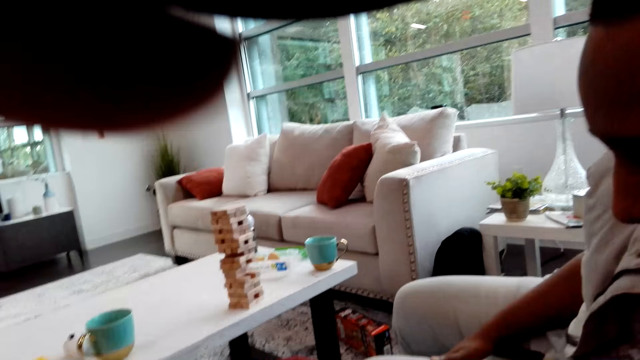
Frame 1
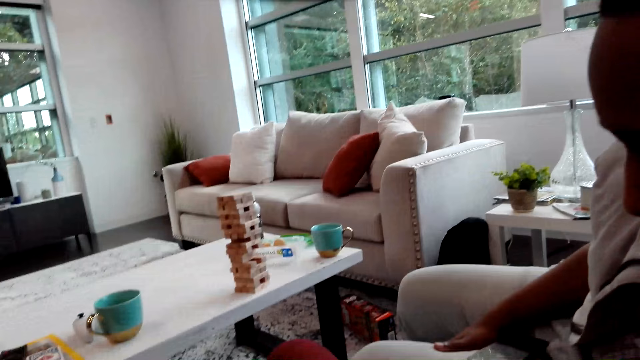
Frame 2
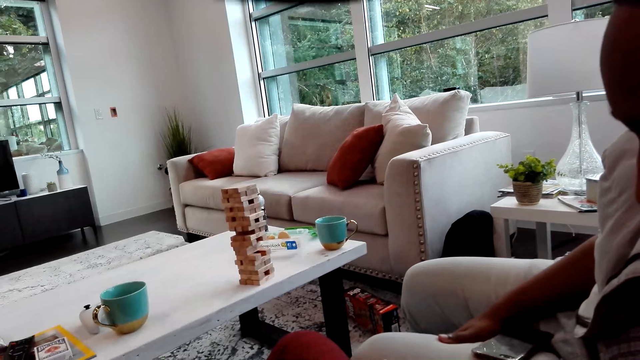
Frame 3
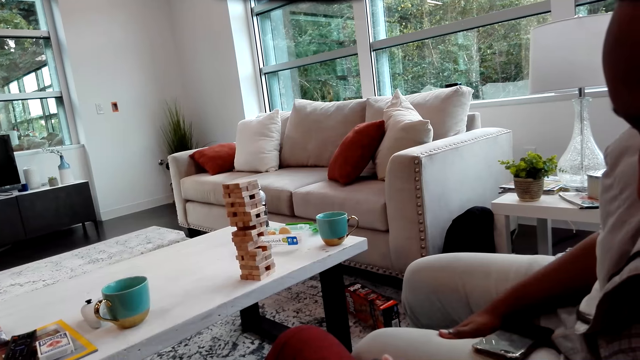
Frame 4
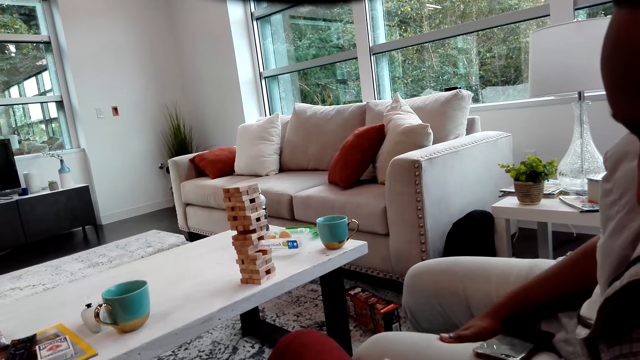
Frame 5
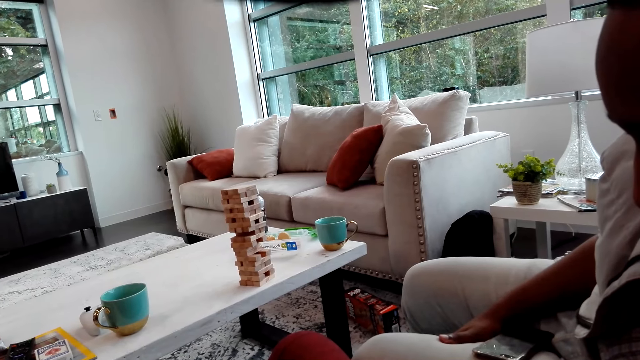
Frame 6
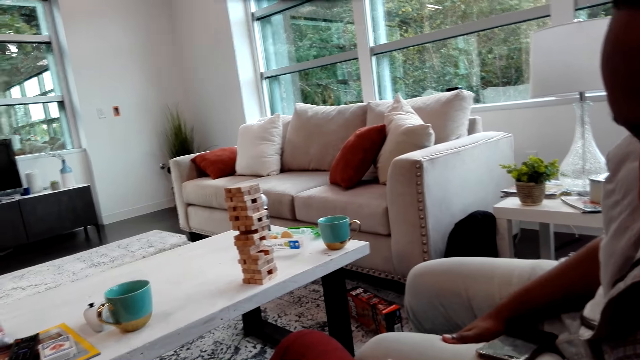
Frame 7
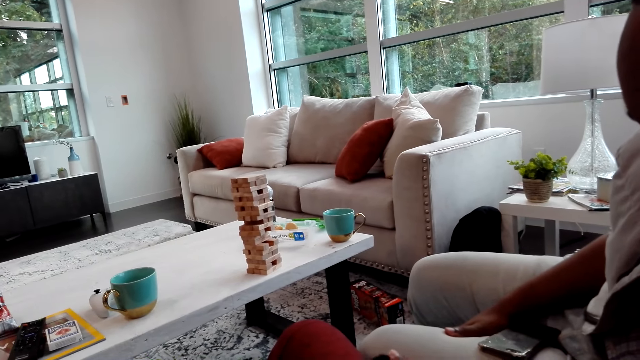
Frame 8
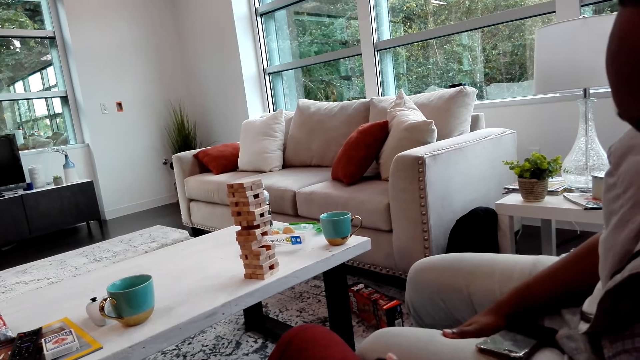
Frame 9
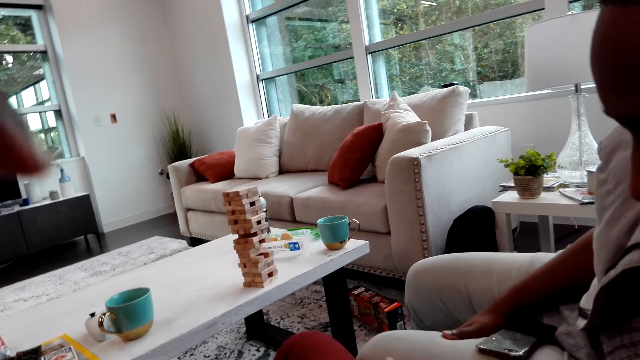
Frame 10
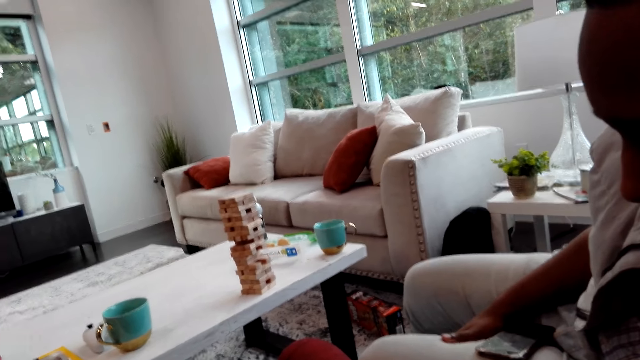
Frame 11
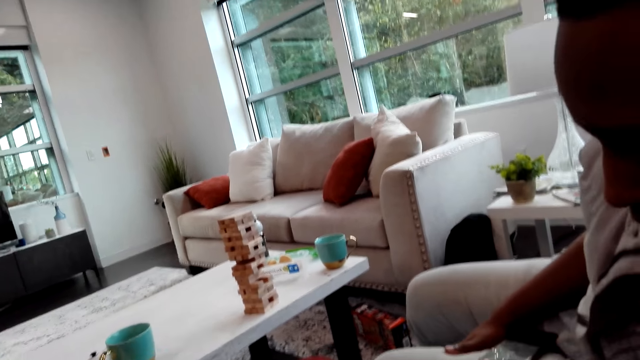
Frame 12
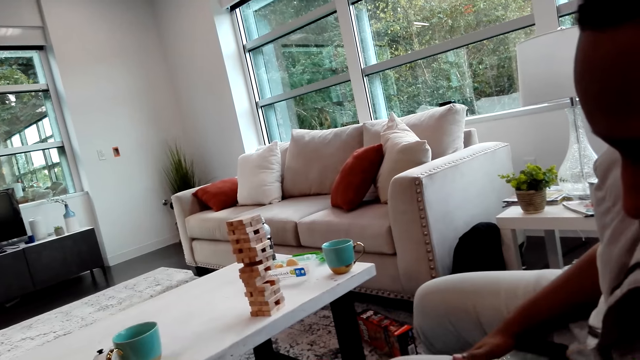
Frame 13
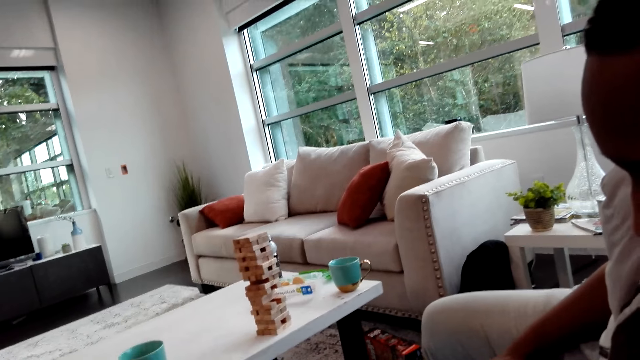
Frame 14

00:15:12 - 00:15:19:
The camera wearer moves his hand. A man puts his phone down.

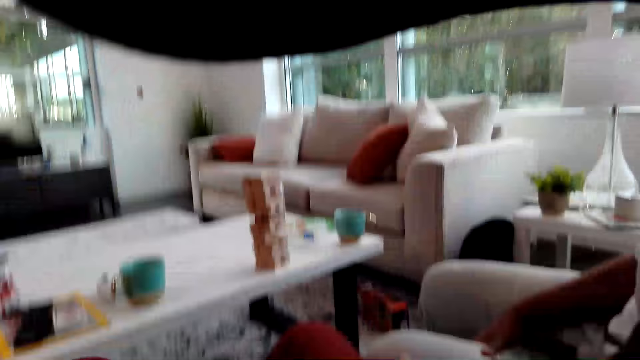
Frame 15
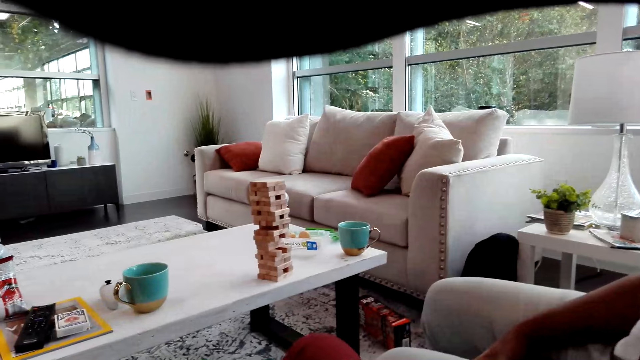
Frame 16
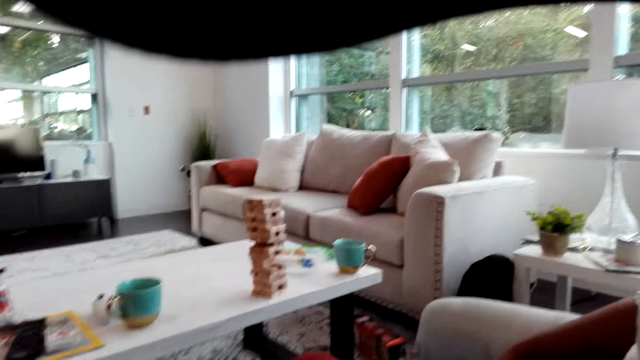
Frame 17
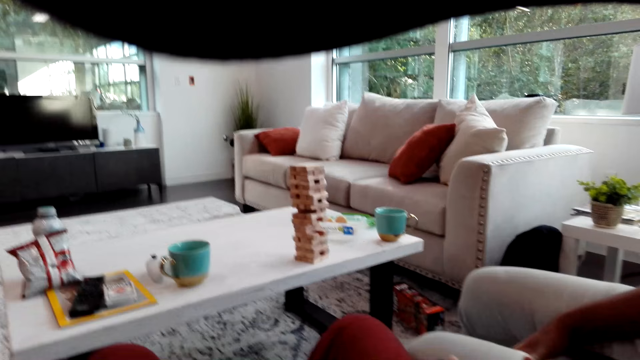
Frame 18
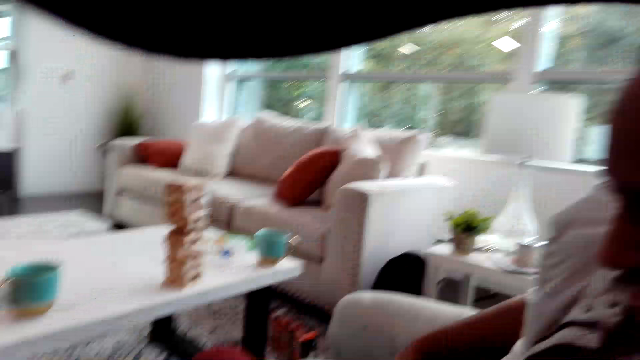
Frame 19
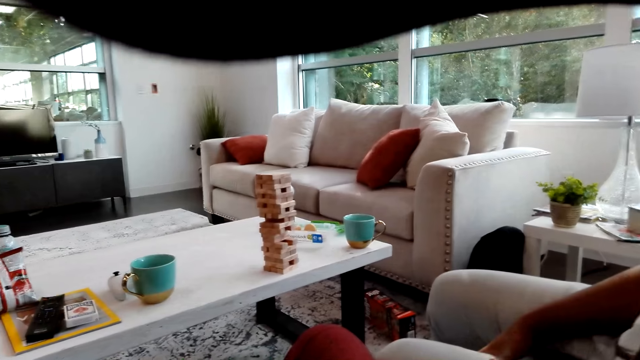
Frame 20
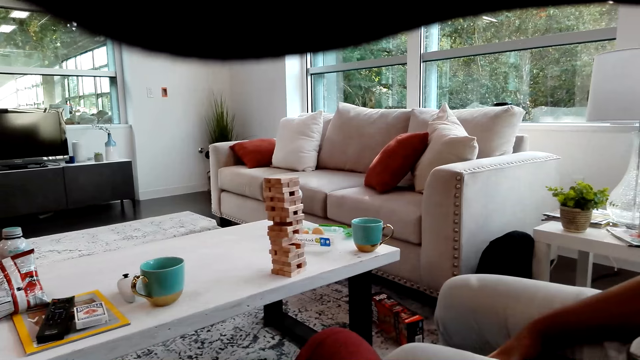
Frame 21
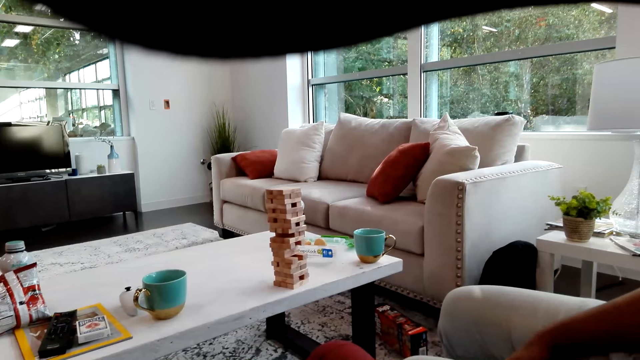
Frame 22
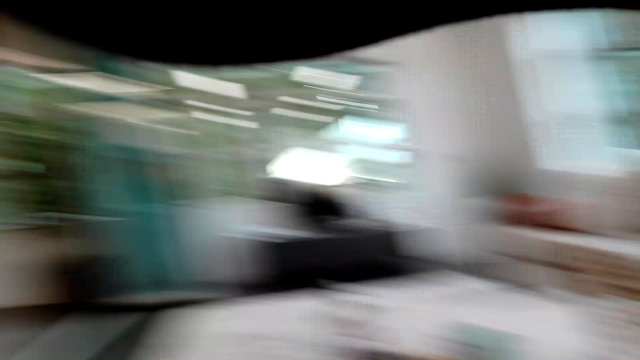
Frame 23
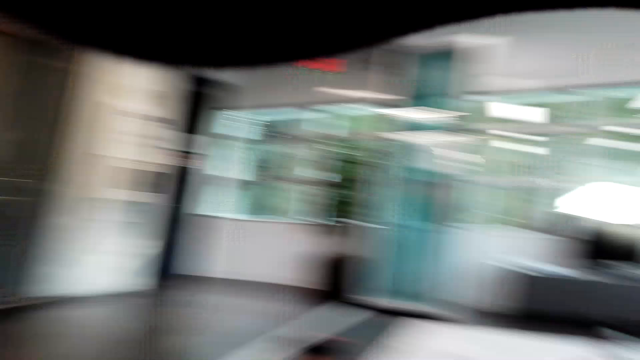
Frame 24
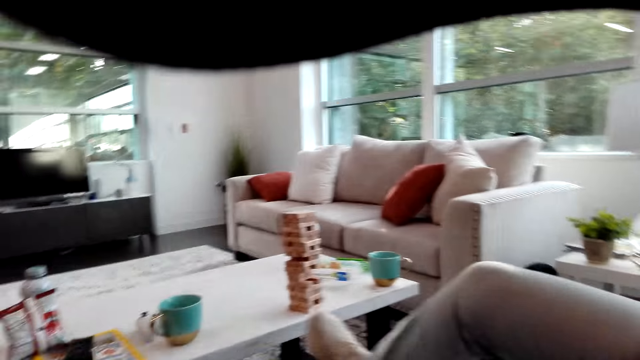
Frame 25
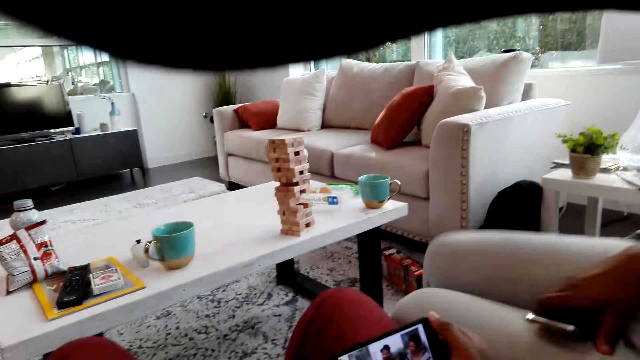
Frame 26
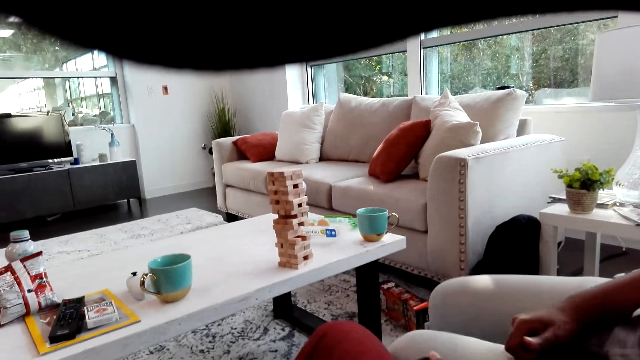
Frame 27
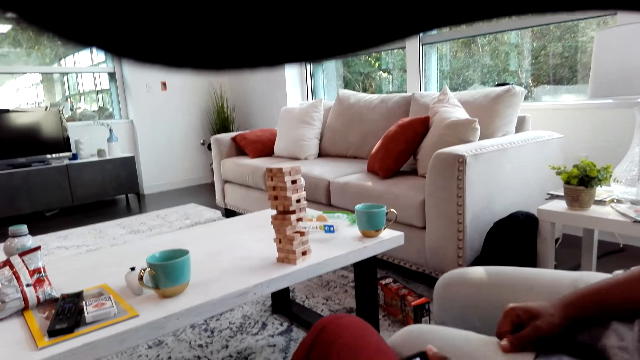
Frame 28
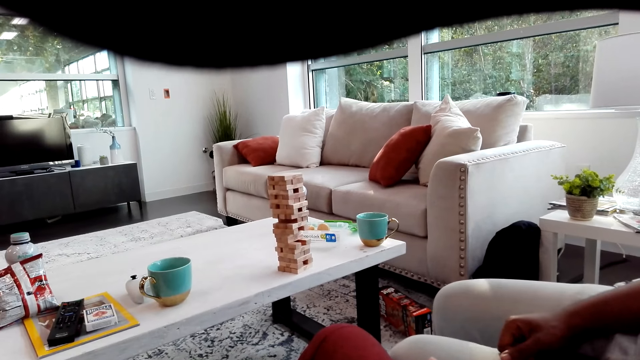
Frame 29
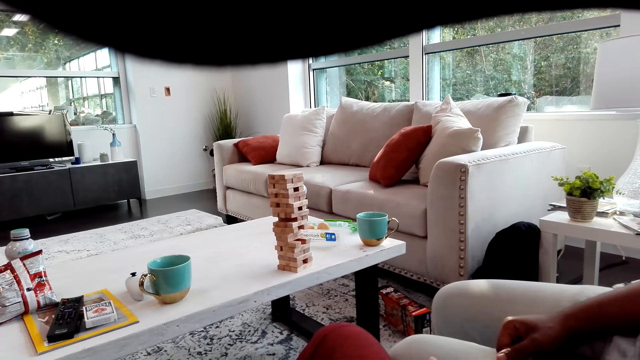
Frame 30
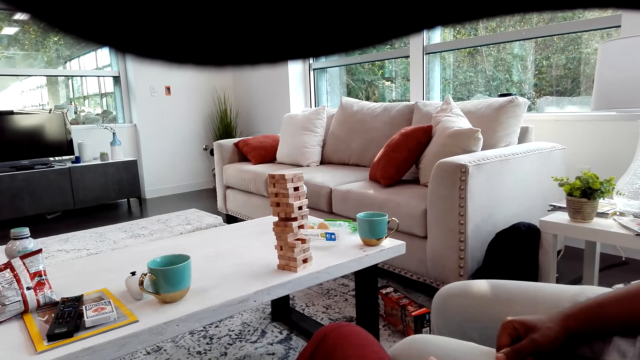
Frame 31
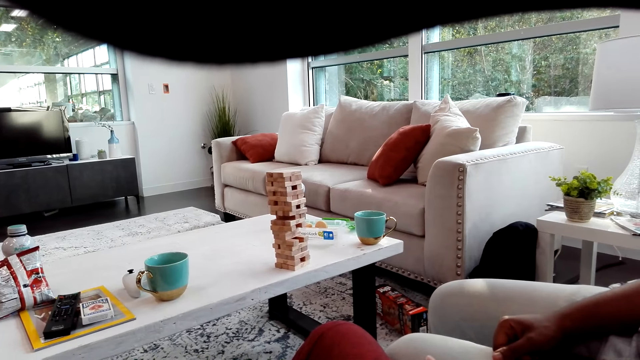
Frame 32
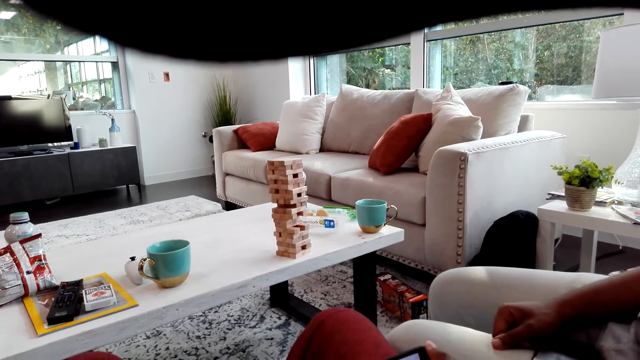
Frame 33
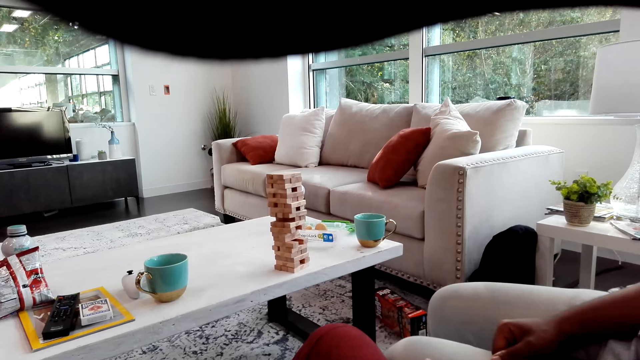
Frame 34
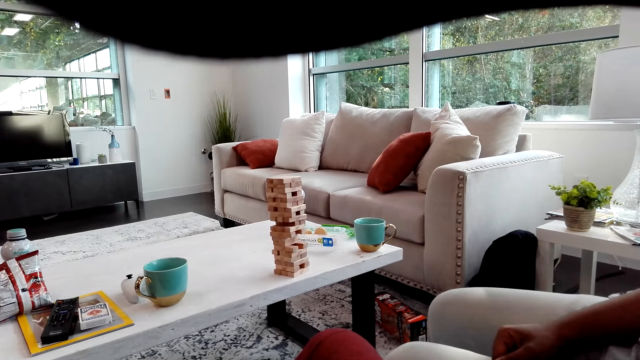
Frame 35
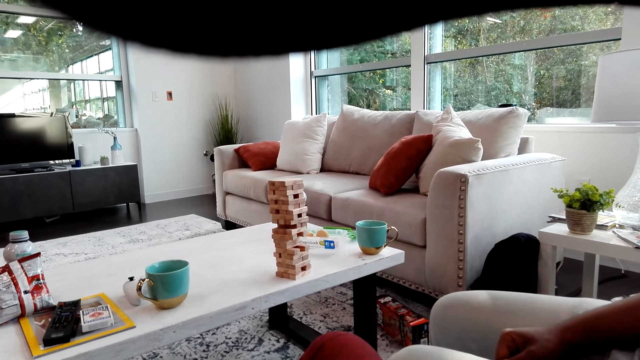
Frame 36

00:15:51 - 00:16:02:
A man watches on the phone. The camera wearer watches a video on the phone. They look at the other side of the room.

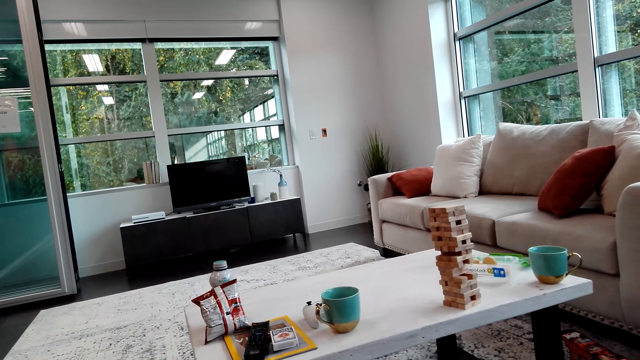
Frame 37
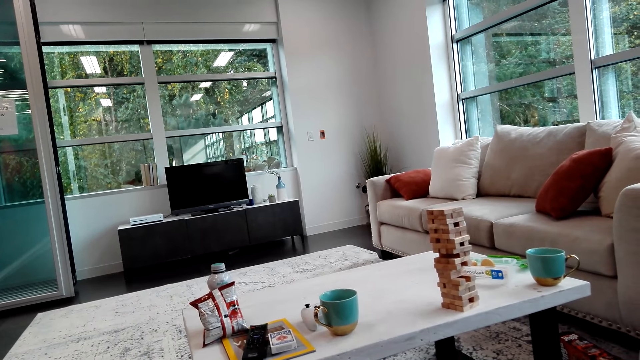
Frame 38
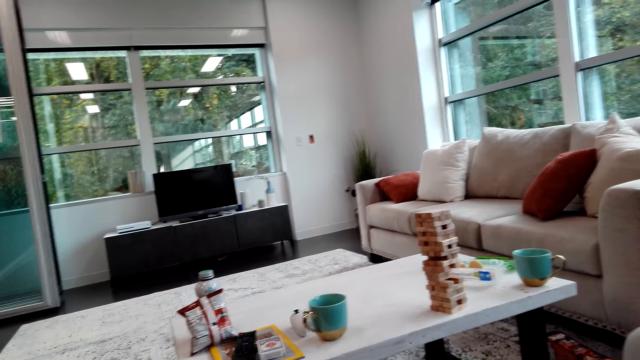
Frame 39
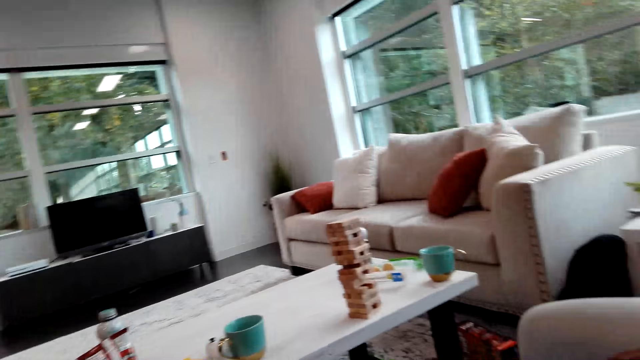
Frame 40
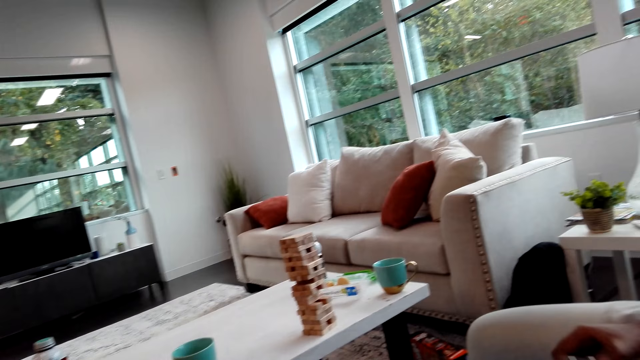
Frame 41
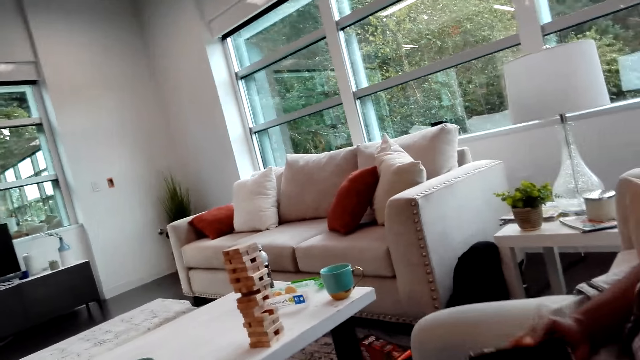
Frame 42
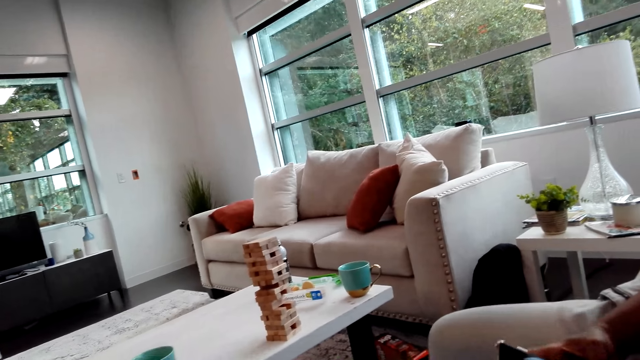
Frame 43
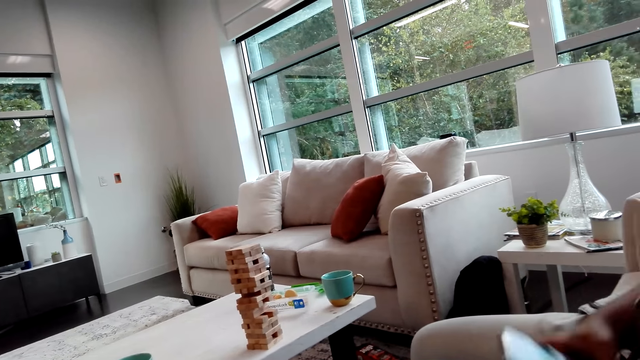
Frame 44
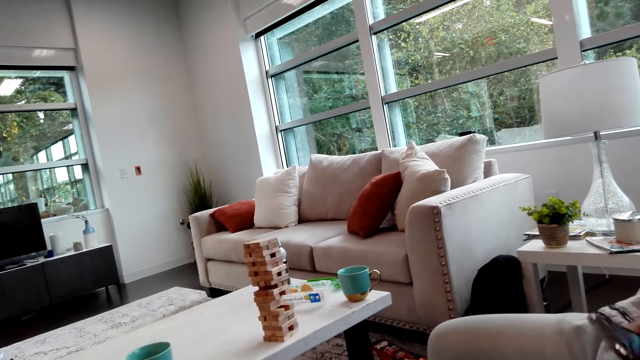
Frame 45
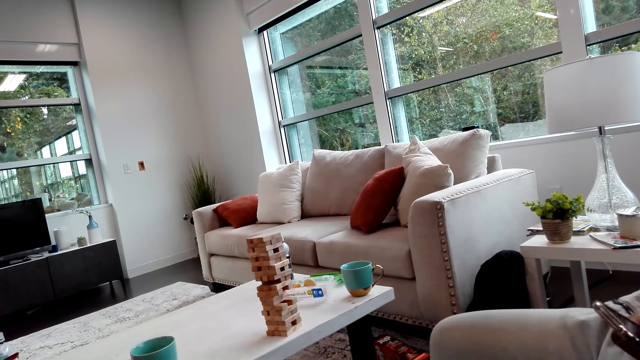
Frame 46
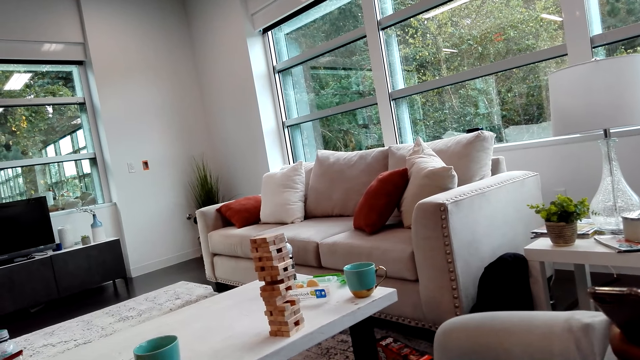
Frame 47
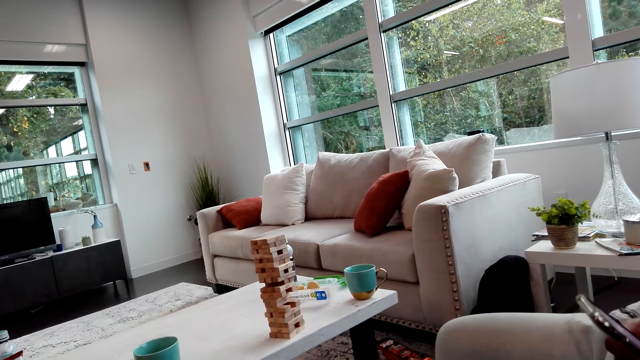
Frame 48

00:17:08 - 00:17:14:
A man watches on the phone. The camera wearer watches a video on the phone. The man picks up the phone and operates the phone.
